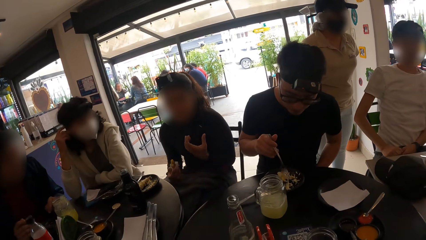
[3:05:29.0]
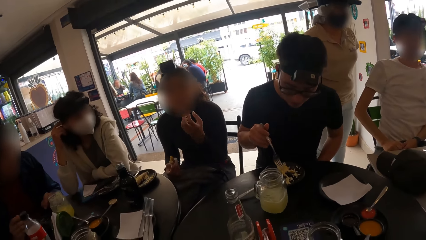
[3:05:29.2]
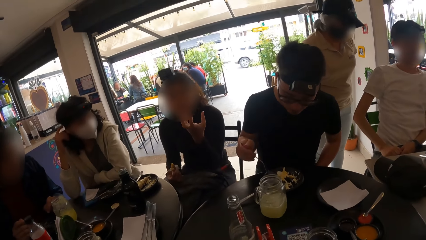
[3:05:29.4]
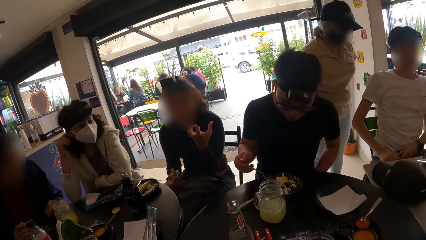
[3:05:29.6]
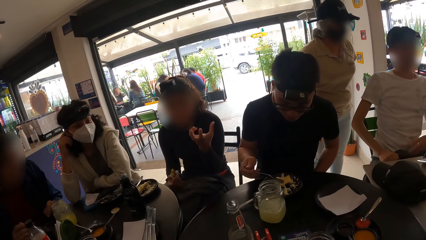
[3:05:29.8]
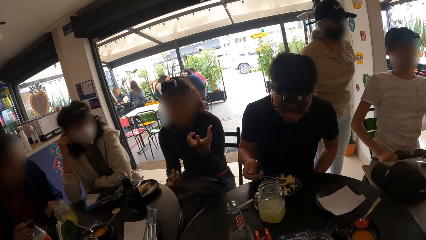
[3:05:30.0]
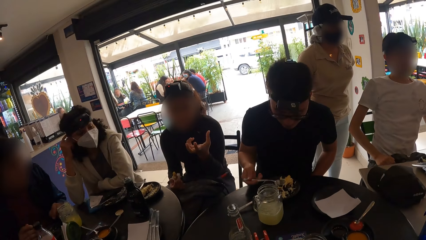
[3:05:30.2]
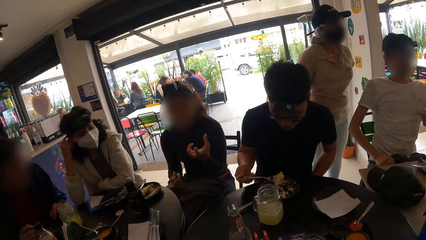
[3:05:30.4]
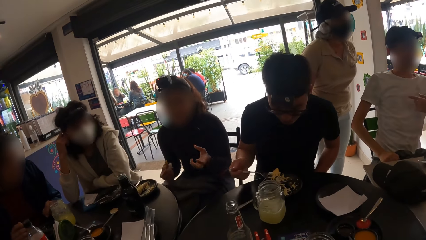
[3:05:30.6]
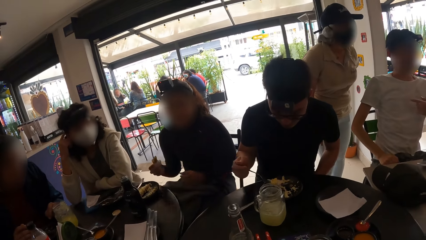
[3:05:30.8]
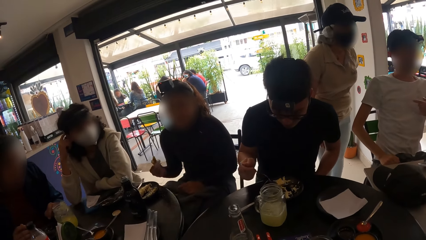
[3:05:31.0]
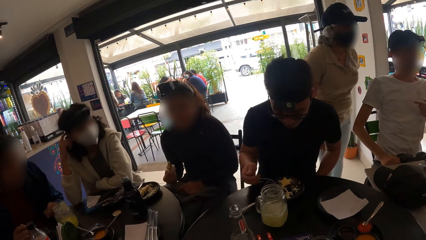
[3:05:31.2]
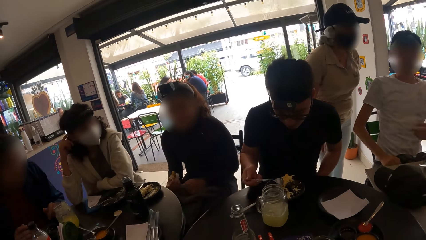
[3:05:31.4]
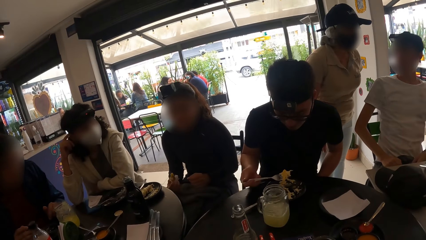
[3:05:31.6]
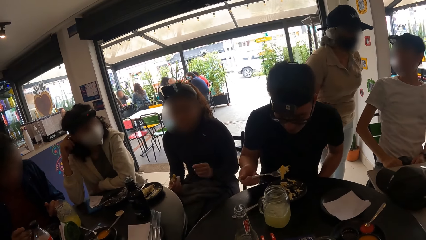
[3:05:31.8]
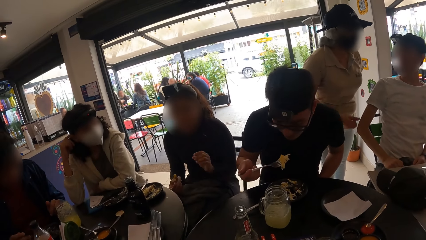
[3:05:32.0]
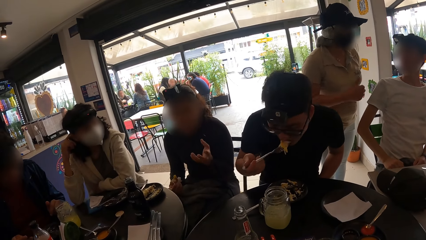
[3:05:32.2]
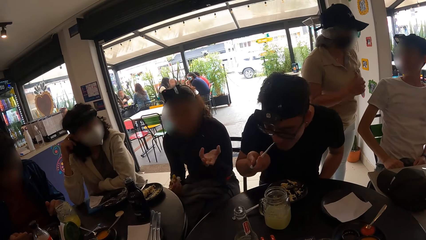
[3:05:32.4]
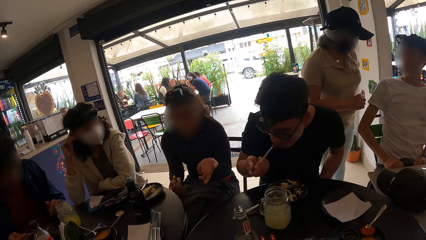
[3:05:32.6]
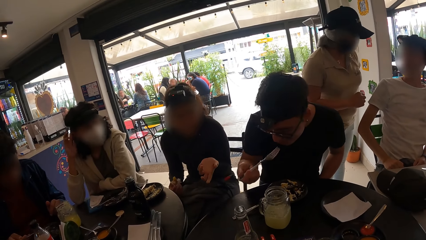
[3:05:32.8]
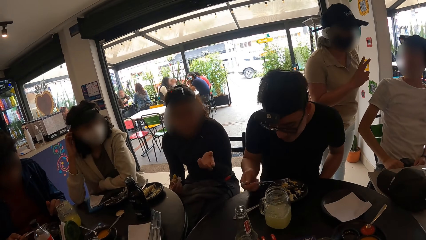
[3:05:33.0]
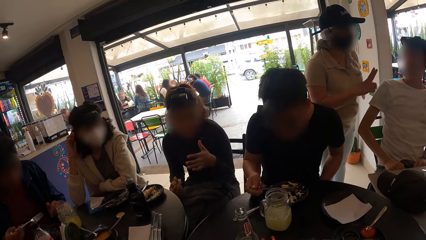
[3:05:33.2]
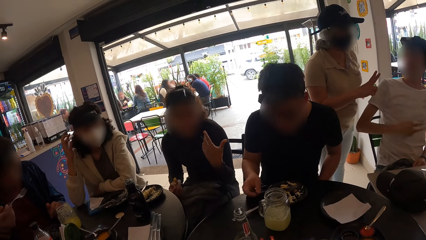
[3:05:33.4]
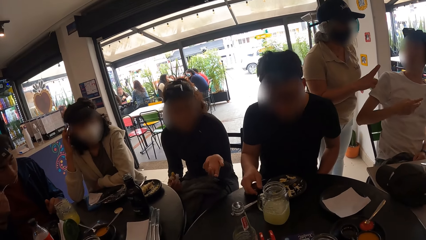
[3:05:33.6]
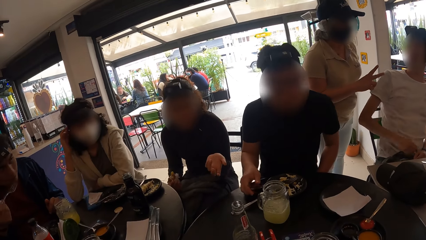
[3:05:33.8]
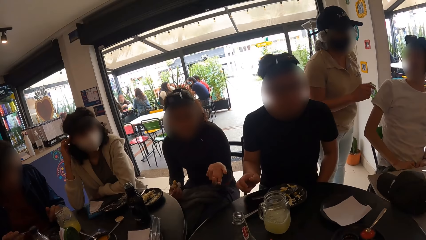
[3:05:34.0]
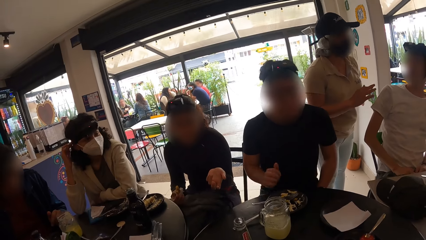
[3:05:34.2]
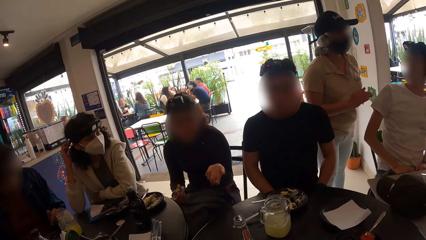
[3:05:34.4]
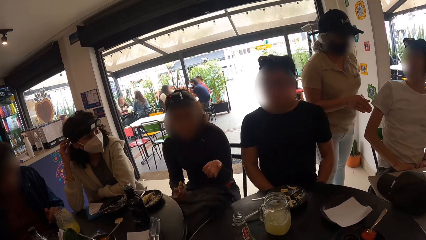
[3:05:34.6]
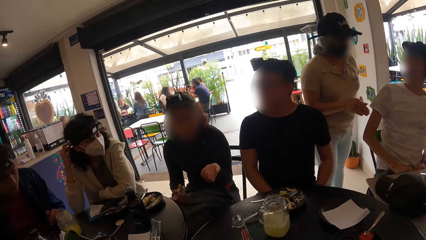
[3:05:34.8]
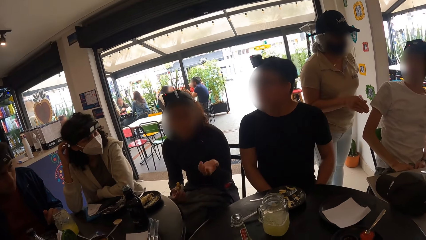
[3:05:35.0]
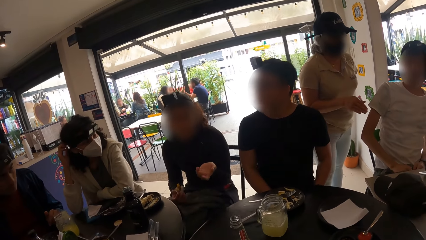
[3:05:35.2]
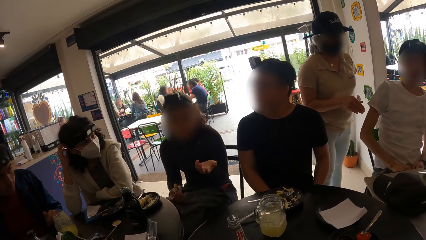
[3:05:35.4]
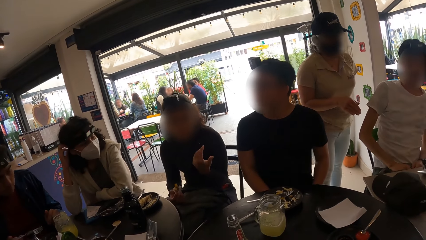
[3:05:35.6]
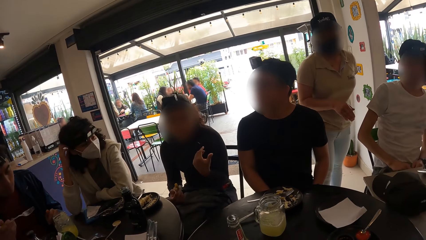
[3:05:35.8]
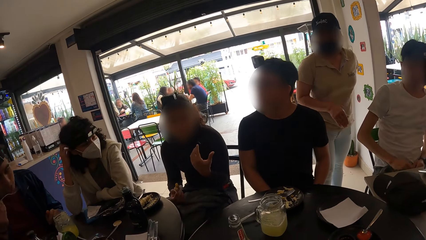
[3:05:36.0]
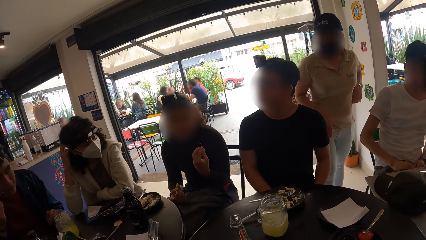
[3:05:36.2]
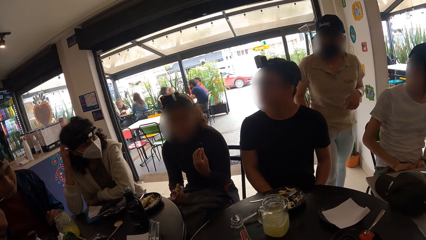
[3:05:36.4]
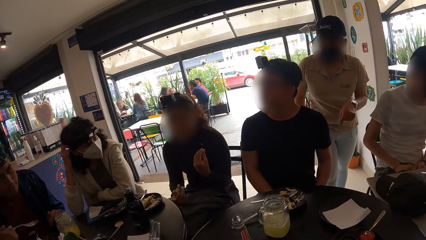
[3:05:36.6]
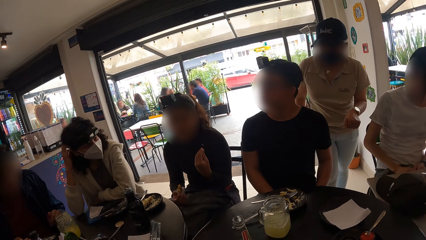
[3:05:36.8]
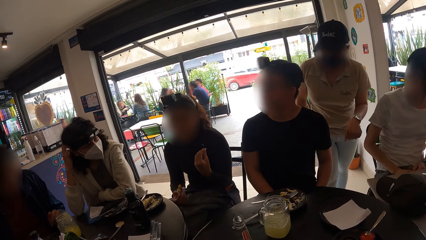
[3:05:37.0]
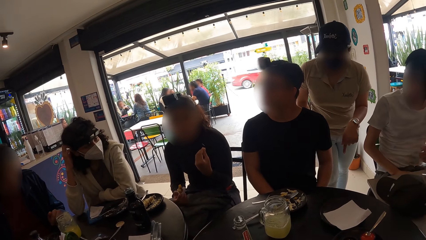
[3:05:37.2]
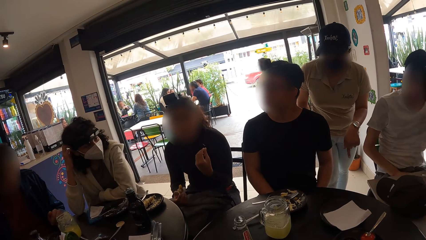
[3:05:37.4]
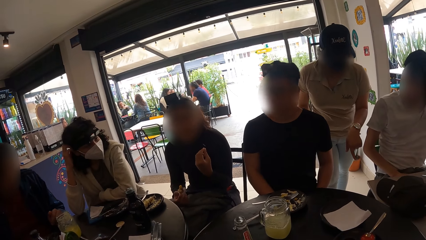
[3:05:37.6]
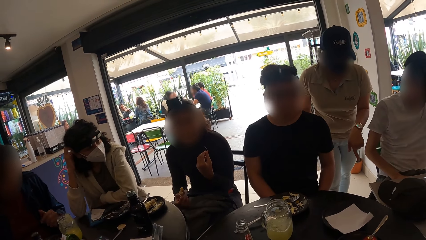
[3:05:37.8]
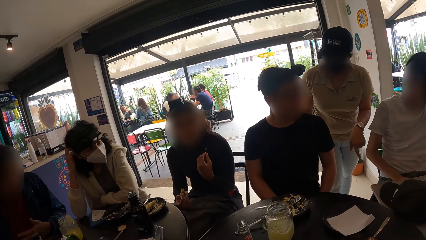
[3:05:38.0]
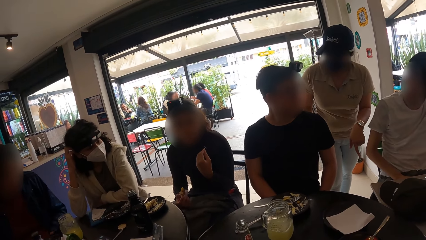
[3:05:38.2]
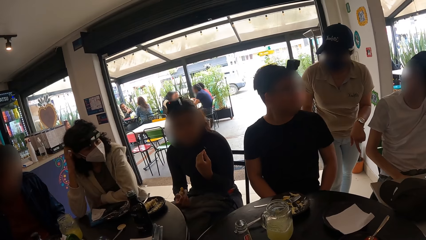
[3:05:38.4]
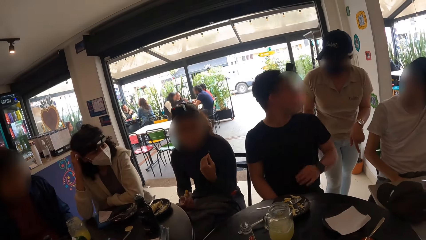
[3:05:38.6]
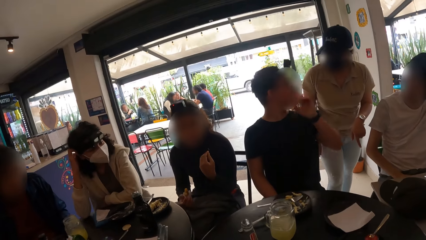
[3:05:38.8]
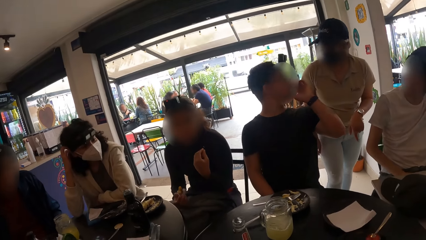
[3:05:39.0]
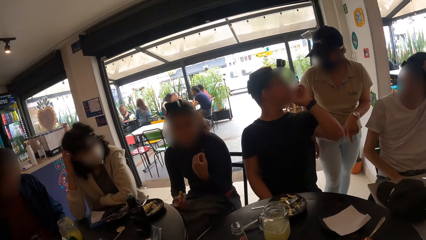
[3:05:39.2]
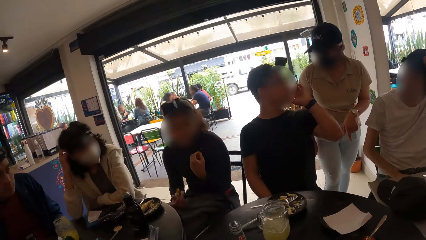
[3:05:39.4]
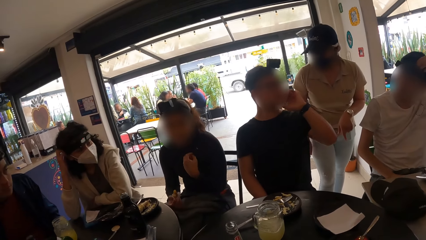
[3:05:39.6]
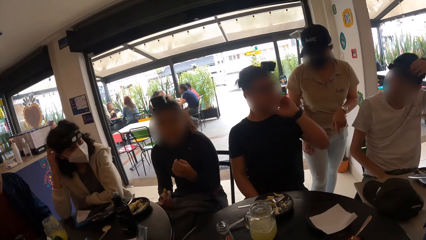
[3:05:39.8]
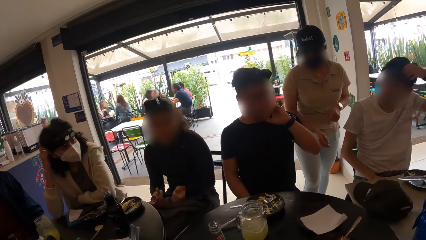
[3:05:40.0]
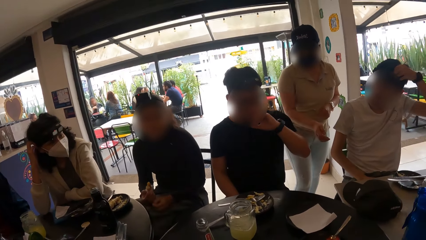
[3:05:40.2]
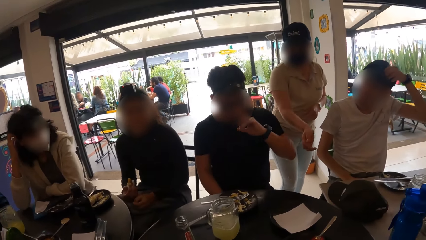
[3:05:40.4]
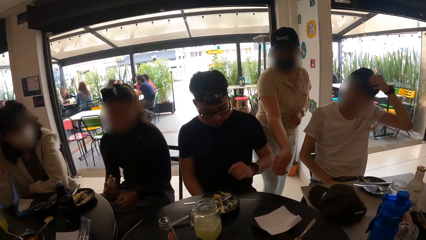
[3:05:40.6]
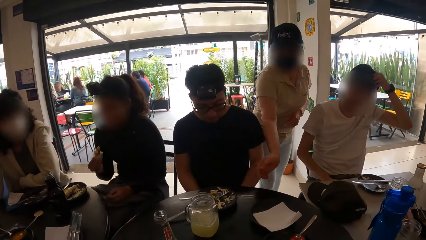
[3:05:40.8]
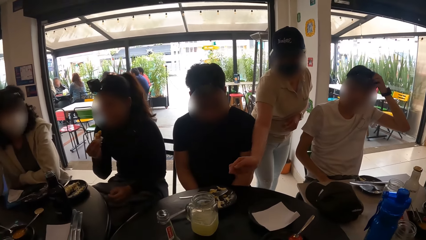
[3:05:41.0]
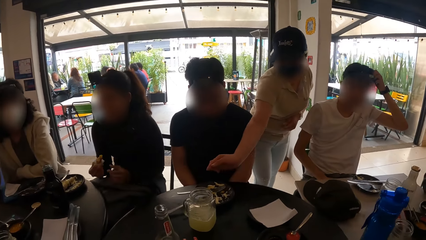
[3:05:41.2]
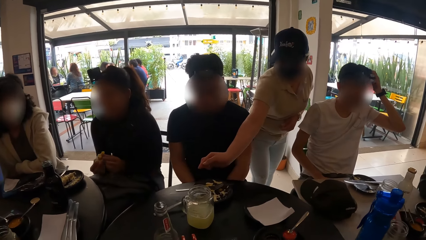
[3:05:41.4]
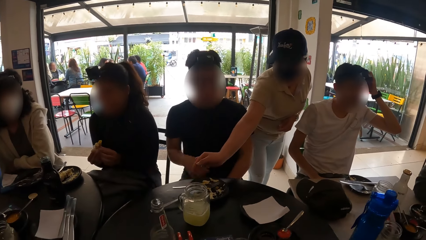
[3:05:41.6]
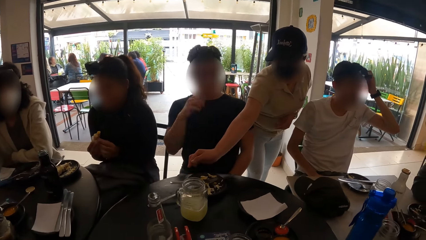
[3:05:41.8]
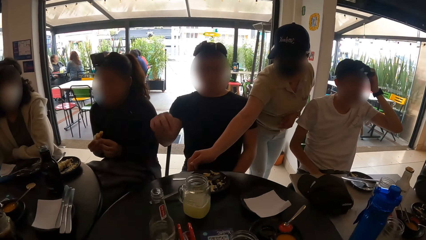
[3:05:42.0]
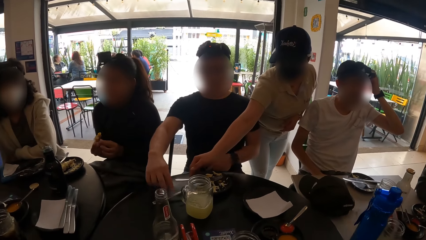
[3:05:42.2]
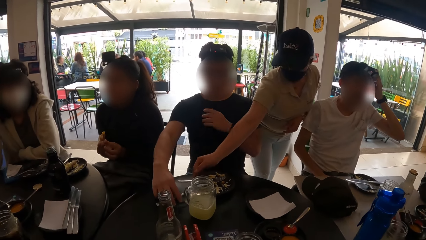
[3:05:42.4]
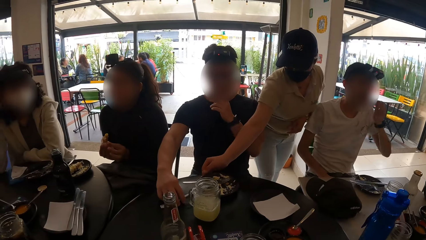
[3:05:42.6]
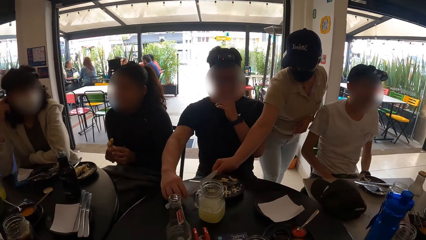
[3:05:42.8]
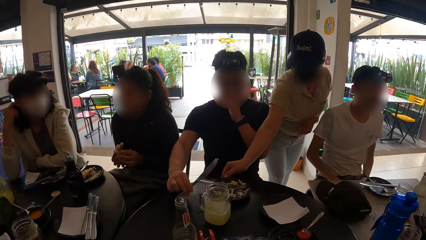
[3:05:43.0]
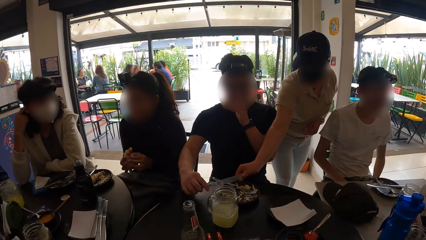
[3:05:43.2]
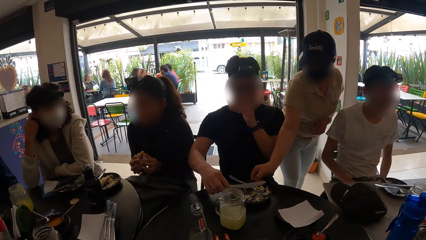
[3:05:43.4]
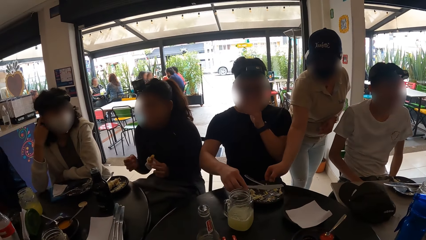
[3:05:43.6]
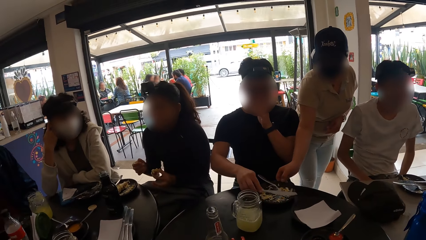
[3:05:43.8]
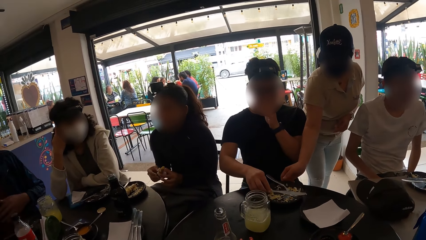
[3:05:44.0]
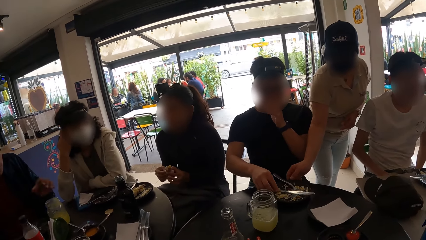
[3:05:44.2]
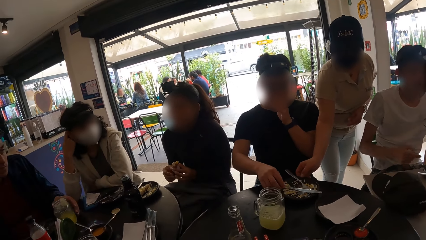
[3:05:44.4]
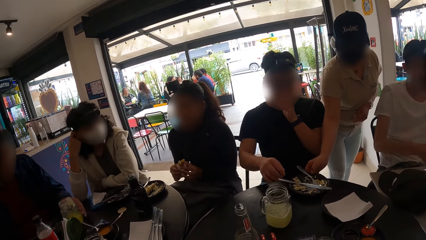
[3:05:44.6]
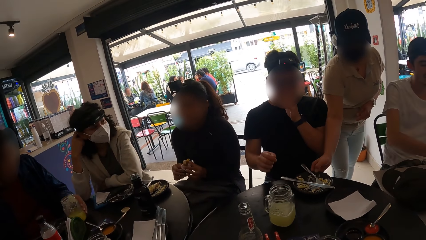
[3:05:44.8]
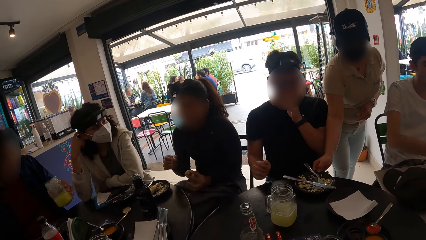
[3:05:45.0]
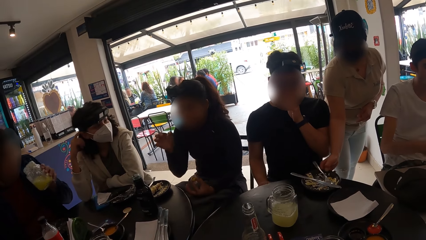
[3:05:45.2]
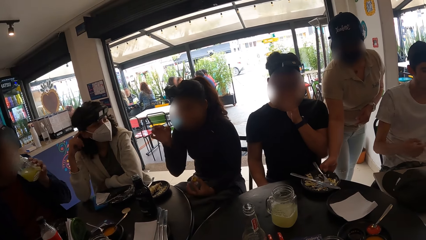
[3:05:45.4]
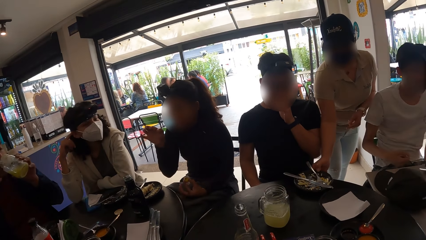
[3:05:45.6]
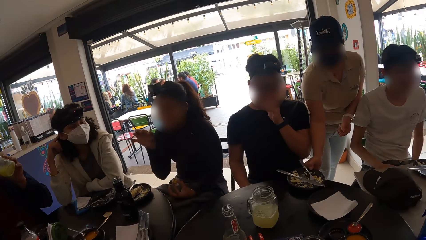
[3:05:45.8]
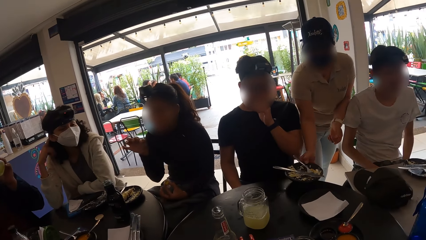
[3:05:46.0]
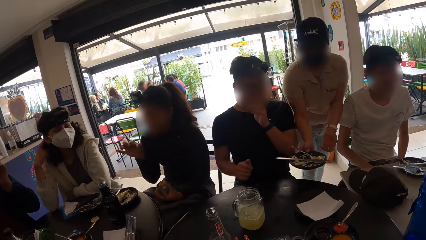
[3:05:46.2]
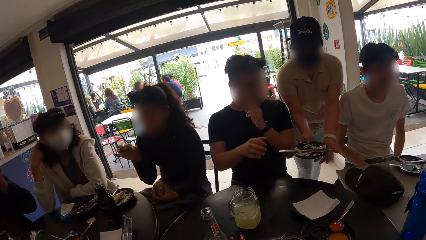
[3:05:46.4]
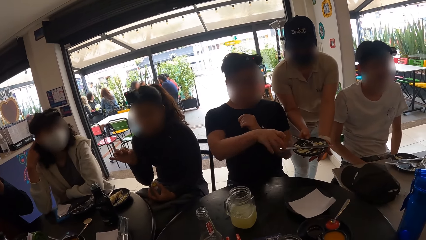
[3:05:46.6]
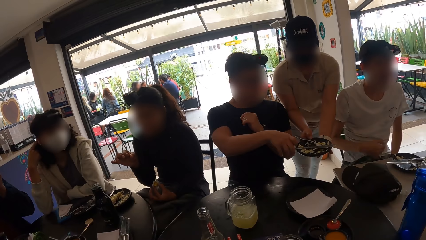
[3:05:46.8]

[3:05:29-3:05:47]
A man takes food from the plate with the fork in his right hand. The man puts the food into his mouth with the fork in his right hand and drops the fork in the plate with his right hand. Another man puts the fork in his right hand into his mouth. The other man does so again. The first man picks a knife on the plate with his right hand. A woman moves the plate on the table with her right hand. The first man drops the knife in his right hand on the table. The other man picks the container of juice from the table with his left hand and drinks from the container of juice in his left hand. The woman picks the plate from the table with her right hand.
